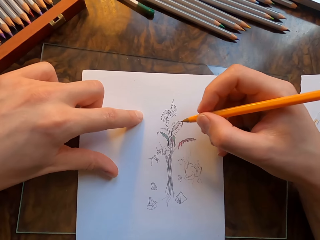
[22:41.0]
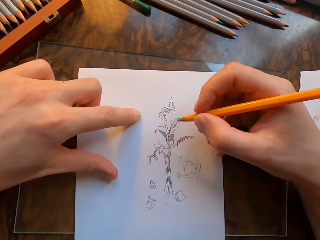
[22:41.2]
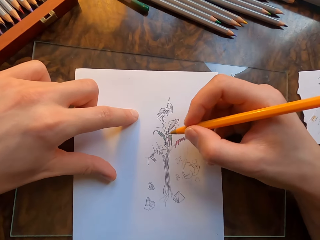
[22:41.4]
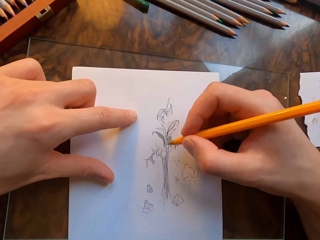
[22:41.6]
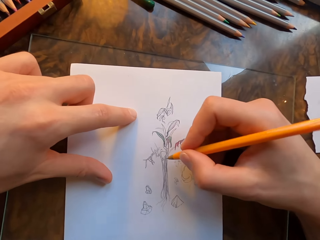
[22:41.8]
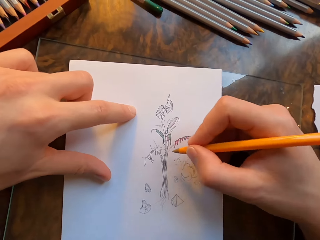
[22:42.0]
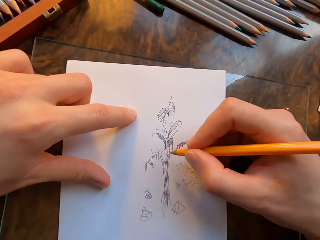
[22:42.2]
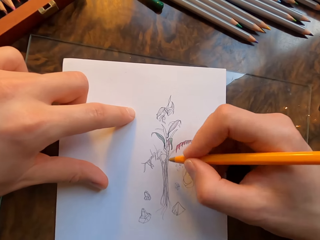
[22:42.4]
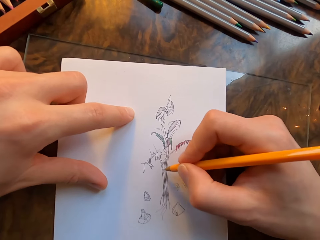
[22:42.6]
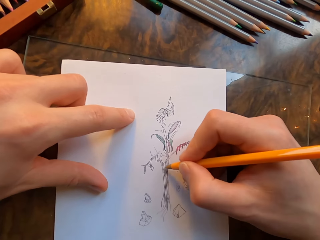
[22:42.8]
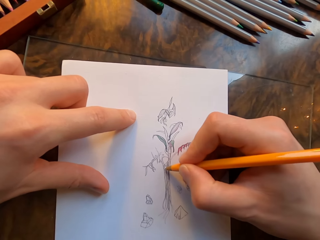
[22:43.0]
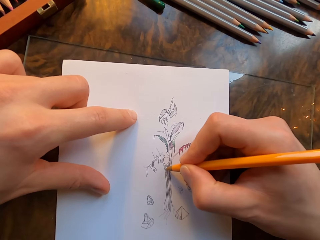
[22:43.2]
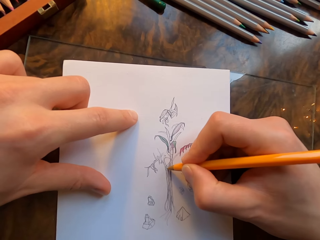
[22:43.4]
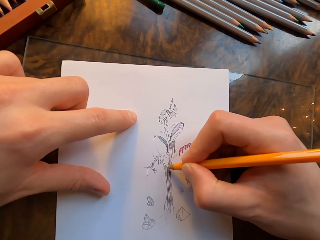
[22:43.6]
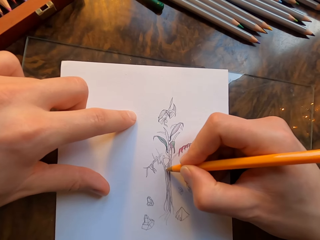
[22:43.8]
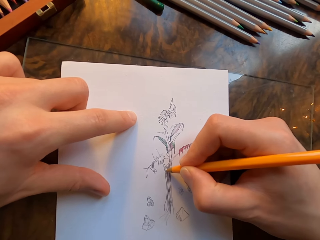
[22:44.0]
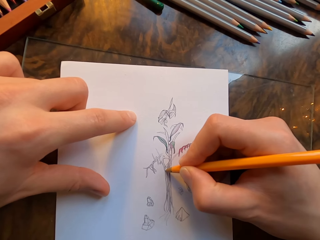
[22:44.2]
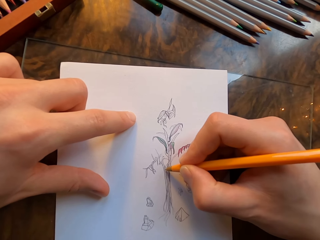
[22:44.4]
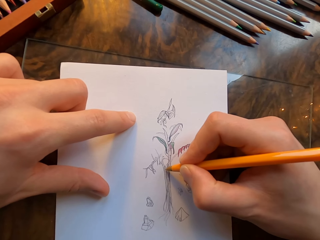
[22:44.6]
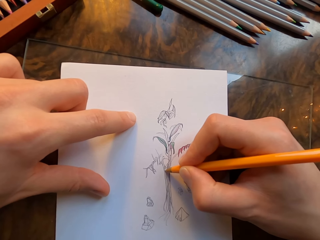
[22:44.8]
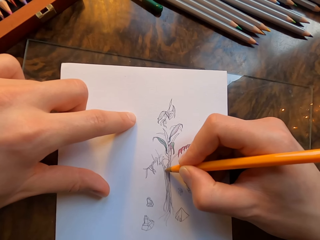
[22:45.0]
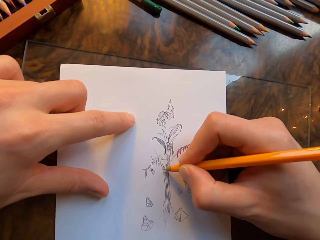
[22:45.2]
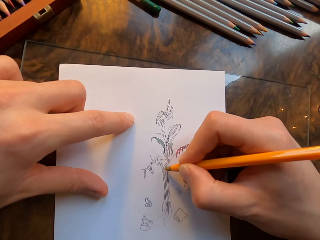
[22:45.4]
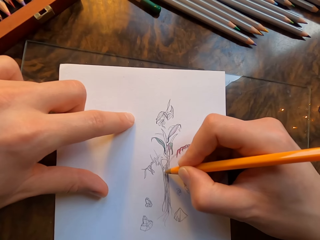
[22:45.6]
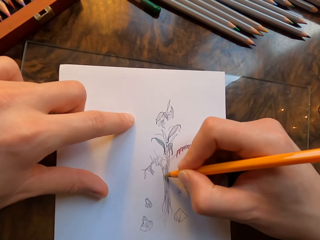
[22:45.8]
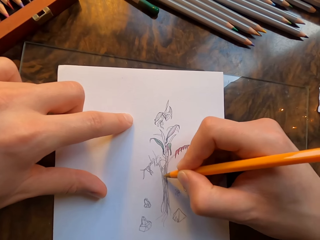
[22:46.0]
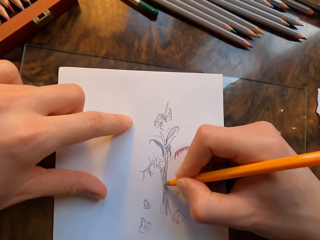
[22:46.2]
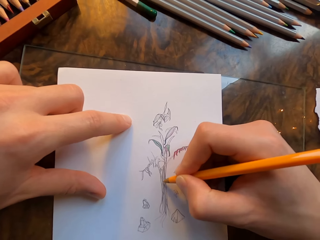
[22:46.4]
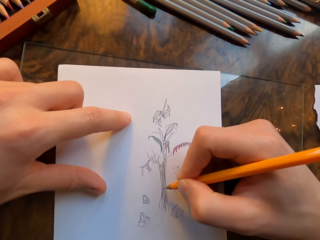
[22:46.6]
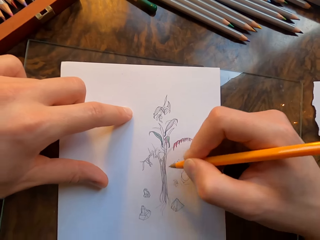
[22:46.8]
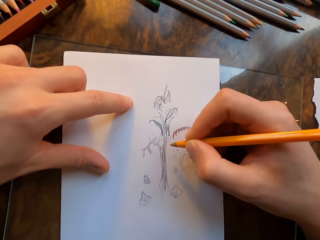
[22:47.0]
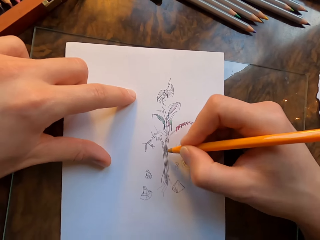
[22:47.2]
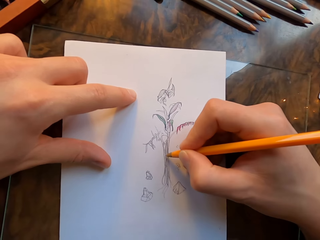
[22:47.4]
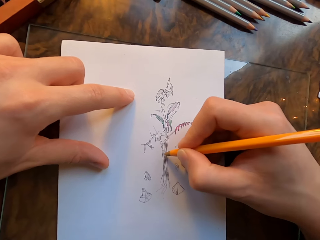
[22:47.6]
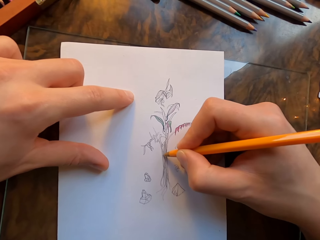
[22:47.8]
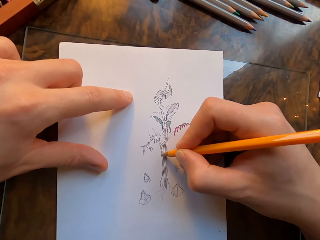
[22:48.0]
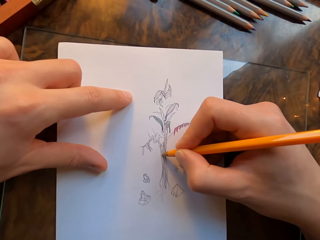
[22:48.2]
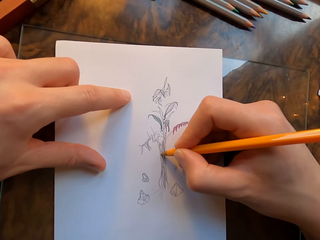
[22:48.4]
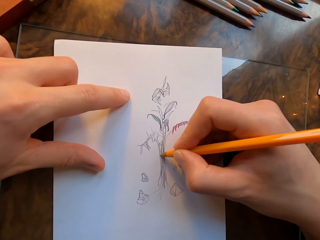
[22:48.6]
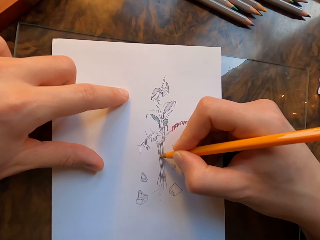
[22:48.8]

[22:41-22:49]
The camera wearer draws on the drawing paper with the pen in his hand.

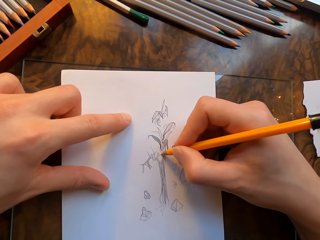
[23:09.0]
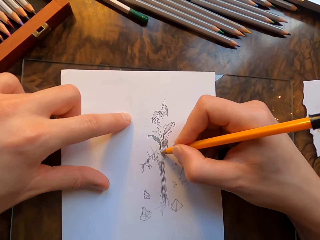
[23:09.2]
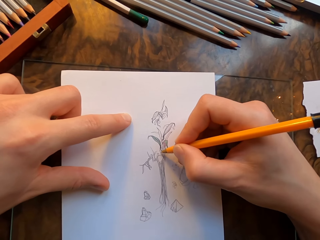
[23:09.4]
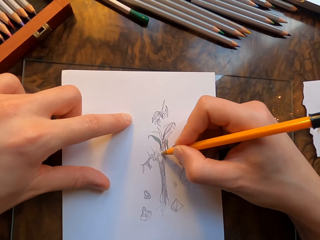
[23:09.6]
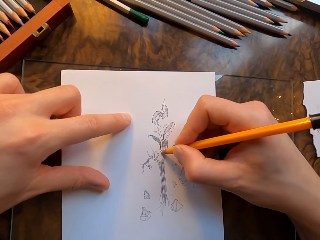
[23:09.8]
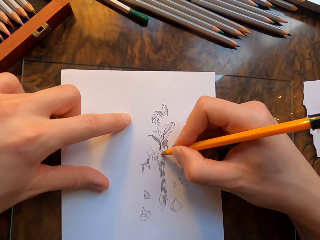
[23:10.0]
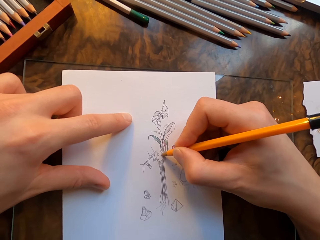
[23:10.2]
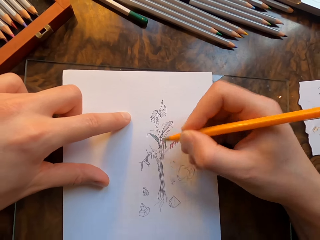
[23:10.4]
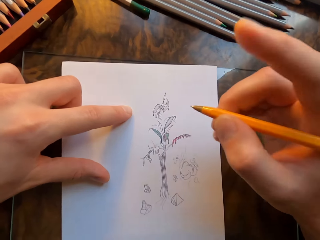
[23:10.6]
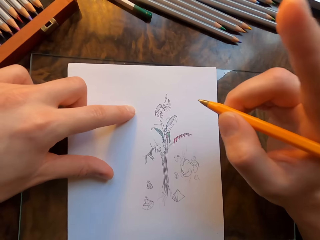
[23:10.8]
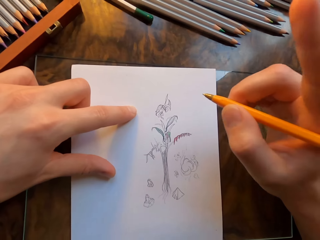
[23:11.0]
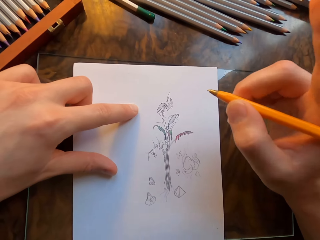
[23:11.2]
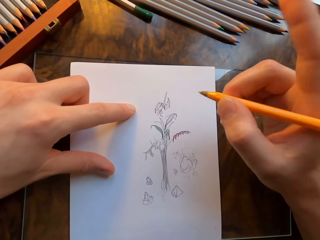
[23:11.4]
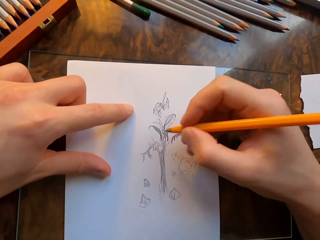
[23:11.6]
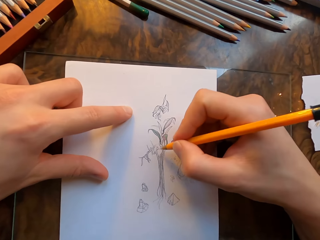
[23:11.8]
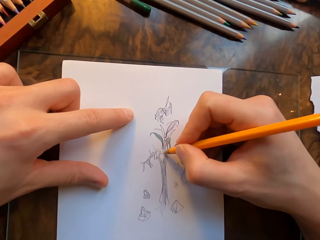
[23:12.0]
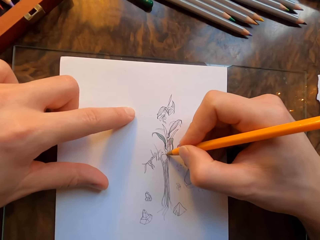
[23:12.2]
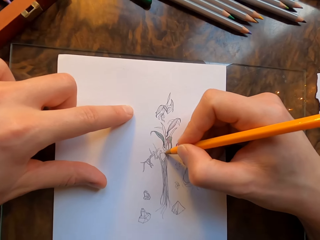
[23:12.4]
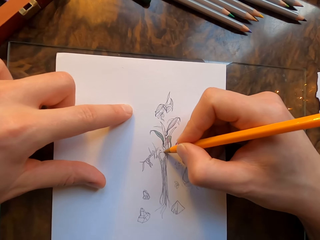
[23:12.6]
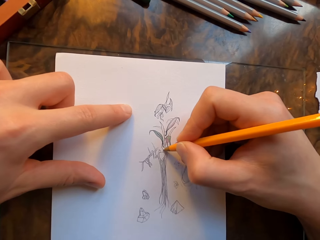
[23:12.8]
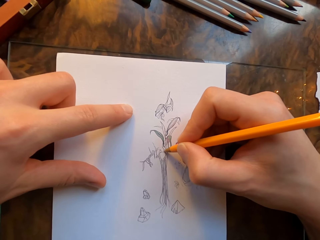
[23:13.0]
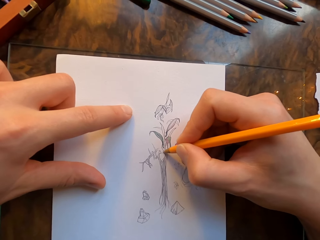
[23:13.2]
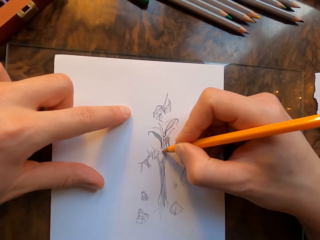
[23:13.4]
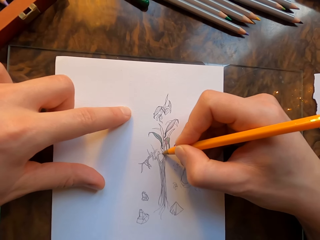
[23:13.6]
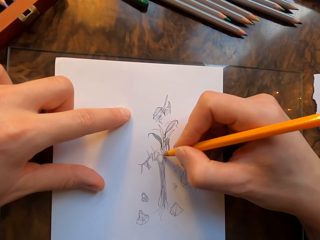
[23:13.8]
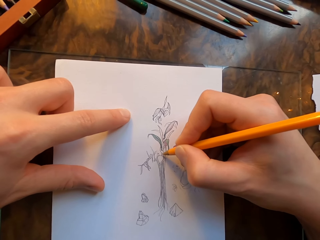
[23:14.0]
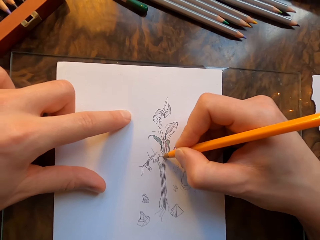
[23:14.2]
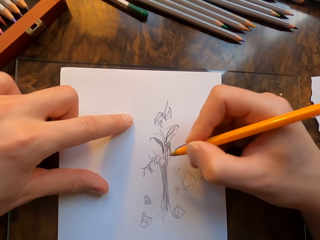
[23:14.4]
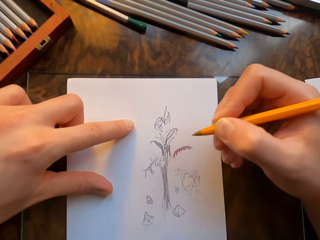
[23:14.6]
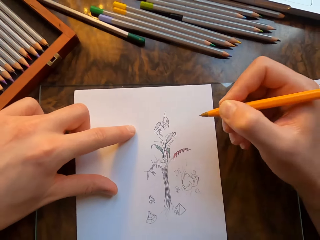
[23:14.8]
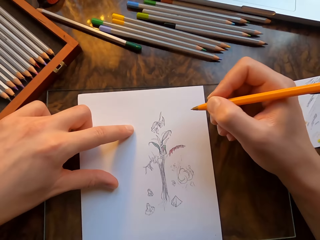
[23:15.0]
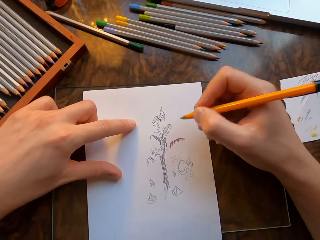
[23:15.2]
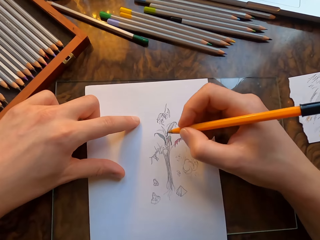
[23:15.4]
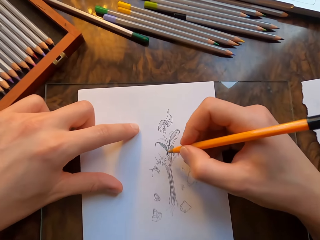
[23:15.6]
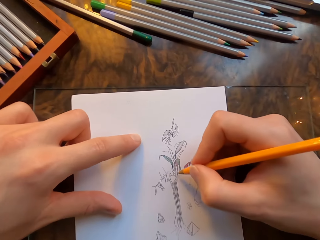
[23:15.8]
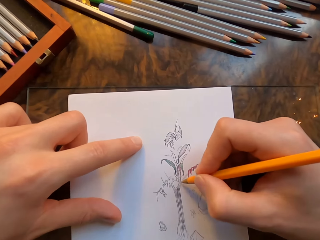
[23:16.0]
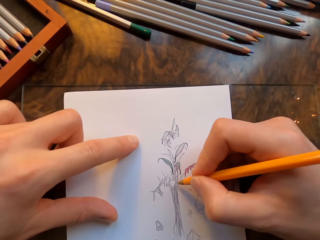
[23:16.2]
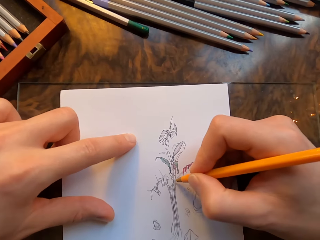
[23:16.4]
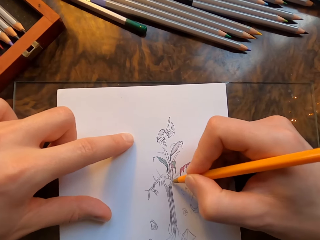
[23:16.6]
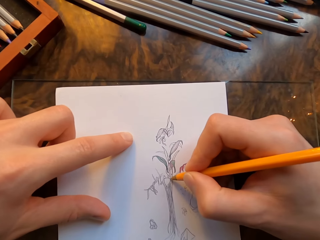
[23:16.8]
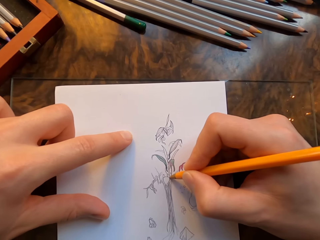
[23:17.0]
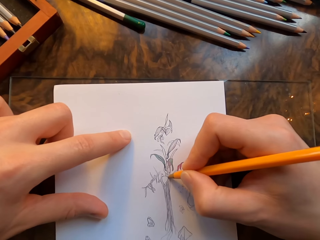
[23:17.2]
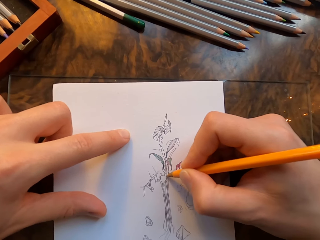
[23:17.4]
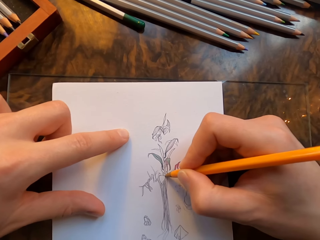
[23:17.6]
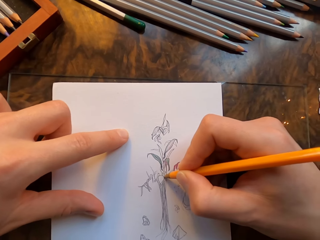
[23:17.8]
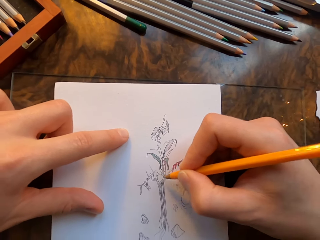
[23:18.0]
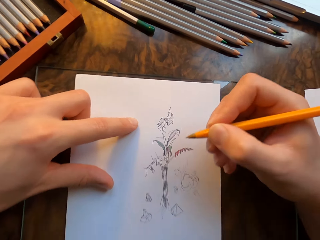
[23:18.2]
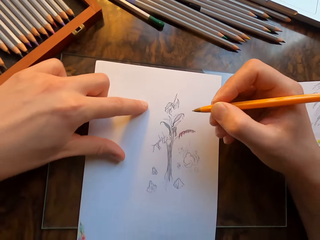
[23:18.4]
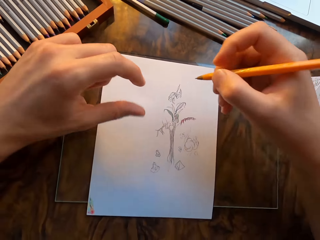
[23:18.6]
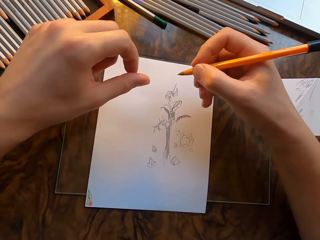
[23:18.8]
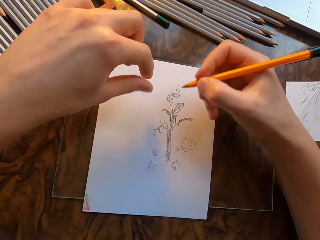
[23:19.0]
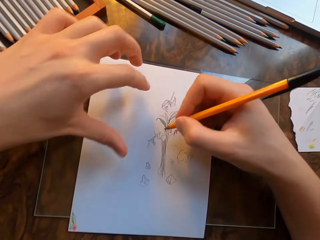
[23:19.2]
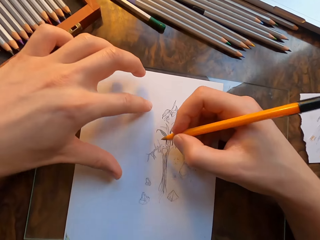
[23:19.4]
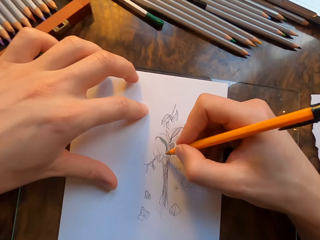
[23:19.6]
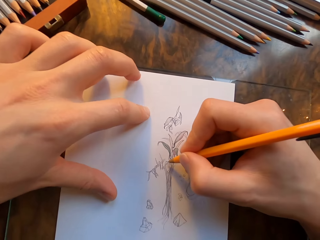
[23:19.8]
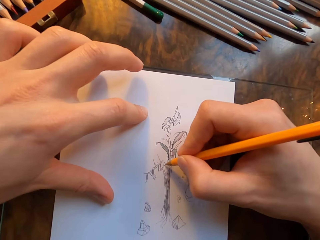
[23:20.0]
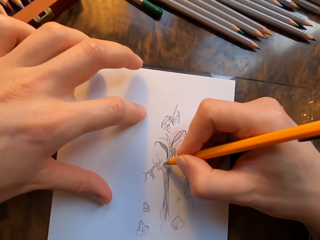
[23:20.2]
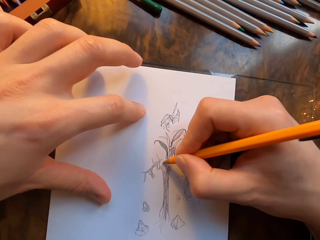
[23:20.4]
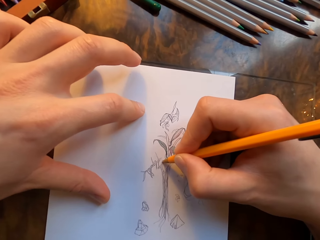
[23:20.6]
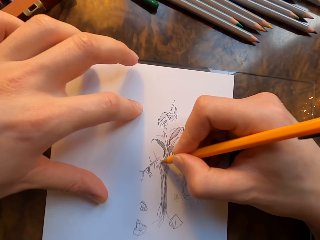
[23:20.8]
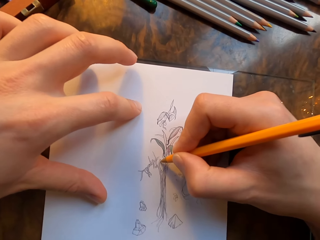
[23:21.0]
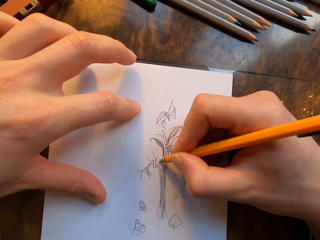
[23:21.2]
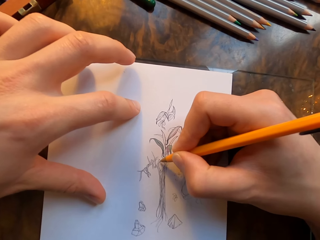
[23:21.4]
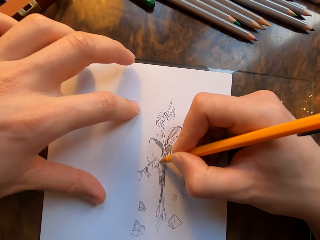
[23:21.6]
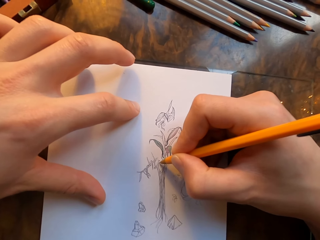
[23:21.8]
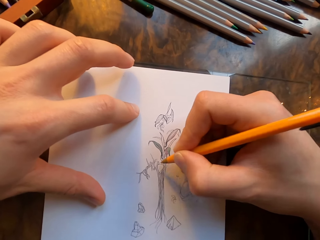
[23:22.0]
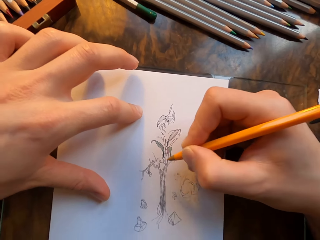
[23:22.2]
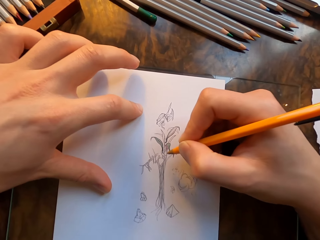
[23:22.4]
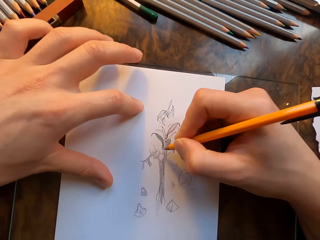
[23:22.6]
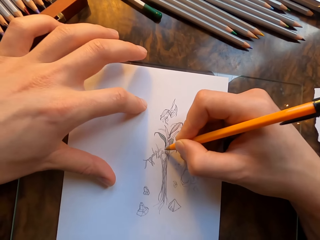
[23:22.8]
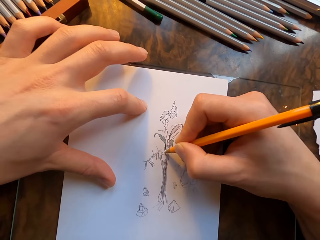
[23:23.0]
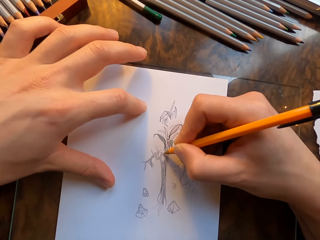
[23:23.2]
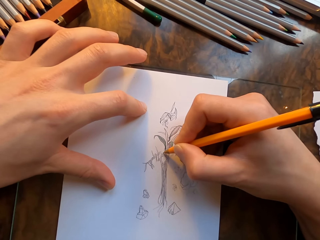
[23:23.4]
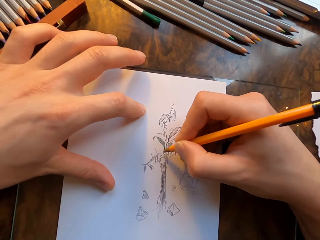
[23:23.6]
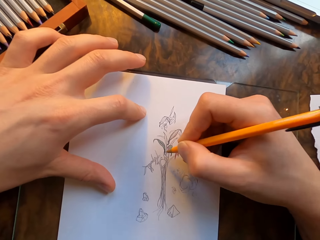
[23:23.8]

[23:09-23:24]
The camera wearer points his finger up. He draws on a paper with a pen in his hand. He lifts his hands. He holds the paper with his hand. He draws on the paper with the pen in his hand.
